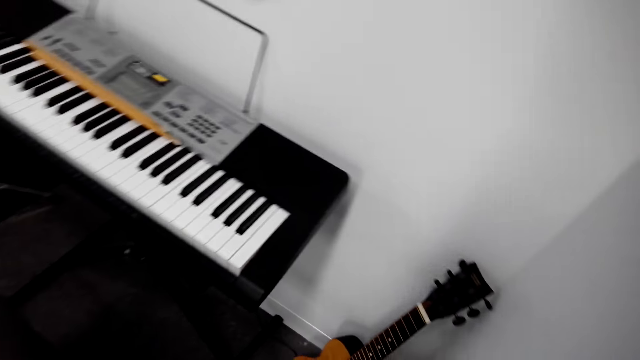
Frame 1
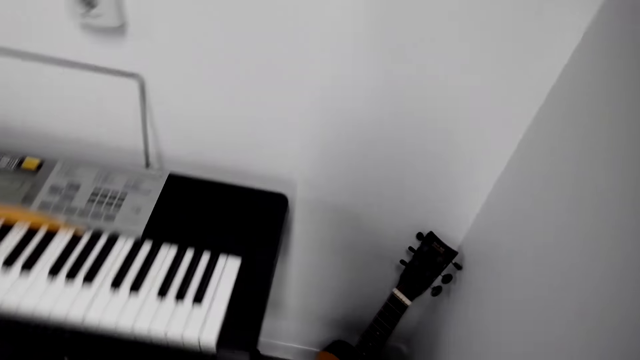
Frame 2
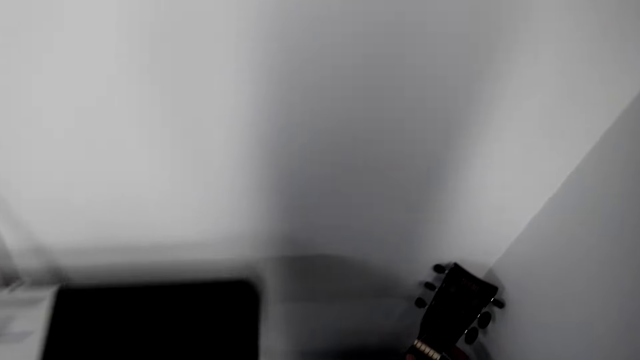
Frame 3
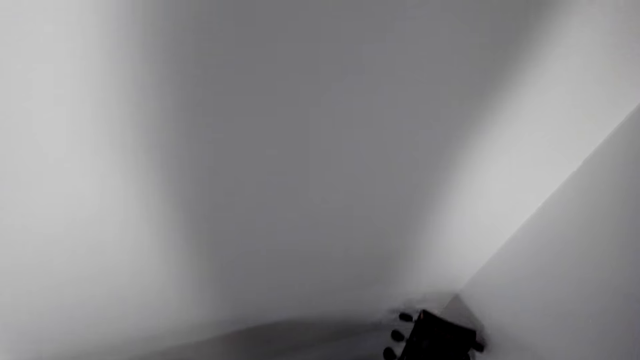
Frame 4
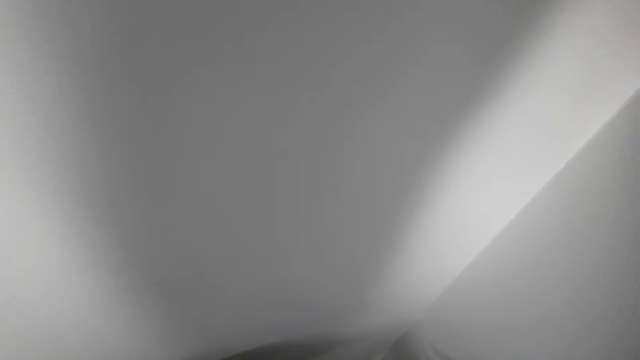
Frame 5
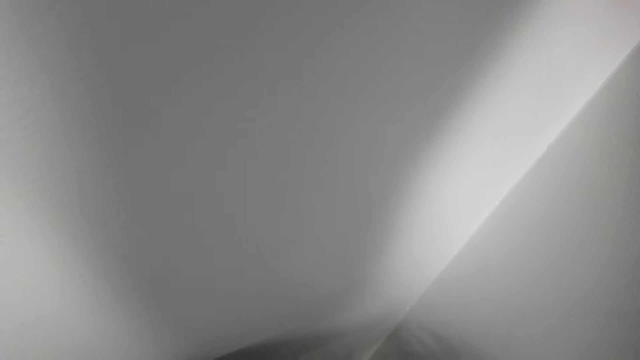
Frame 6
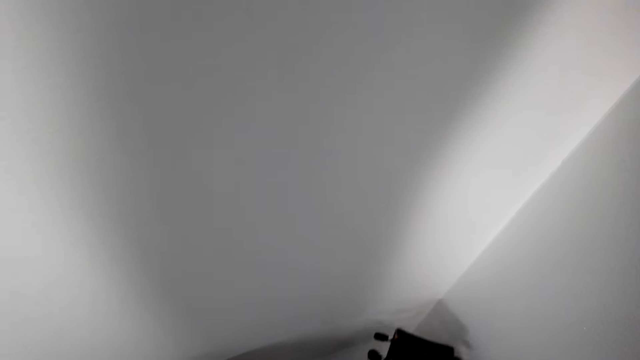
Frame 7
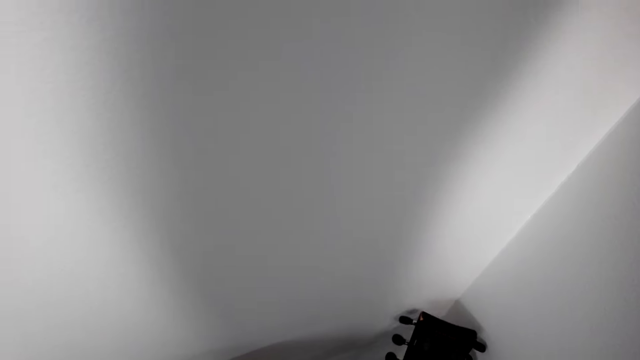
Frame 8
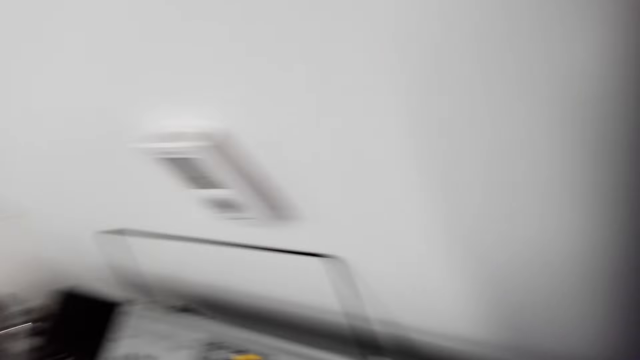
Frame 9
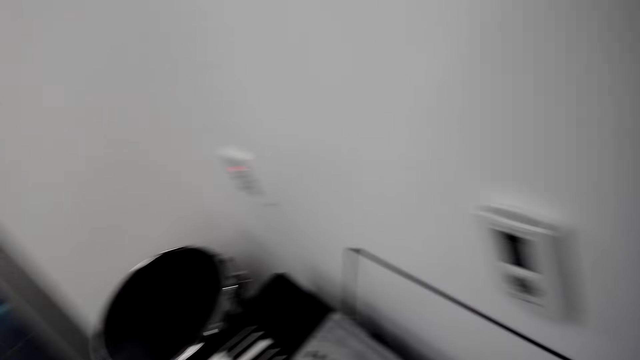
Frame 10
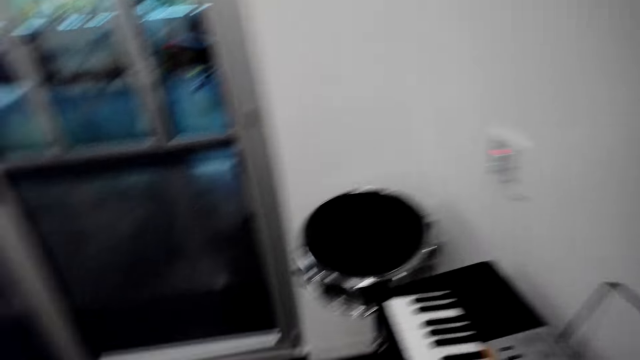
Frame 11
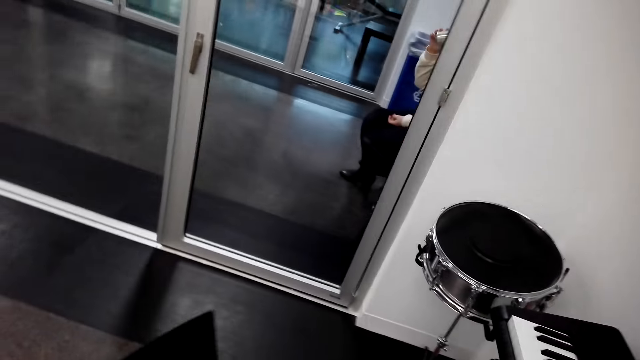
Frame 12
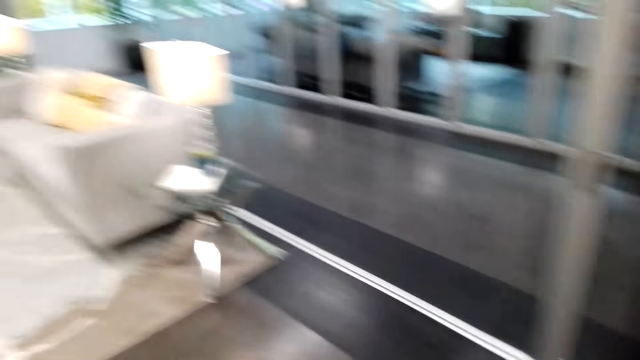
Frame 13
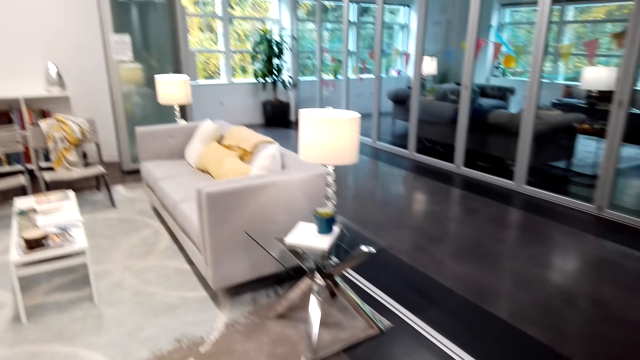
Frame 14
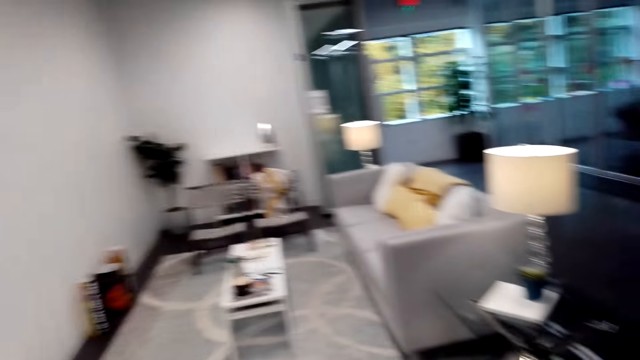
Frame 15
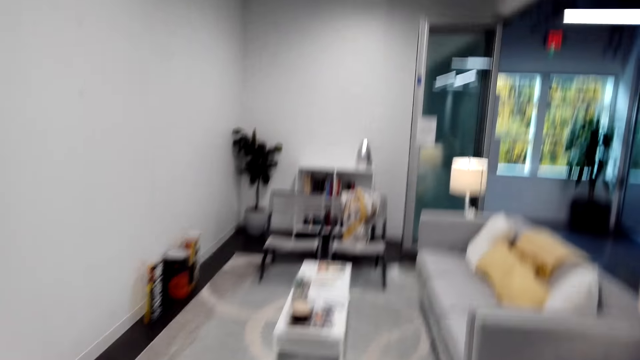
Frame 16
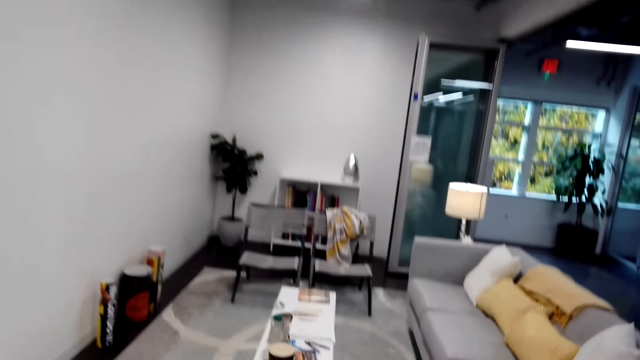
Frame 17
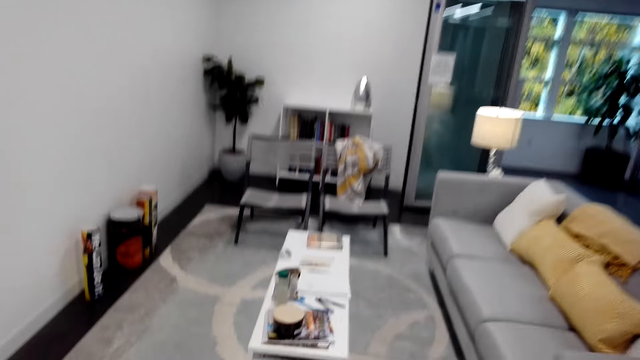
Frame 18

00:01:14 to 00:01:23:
The camera wearer touches a guitar.

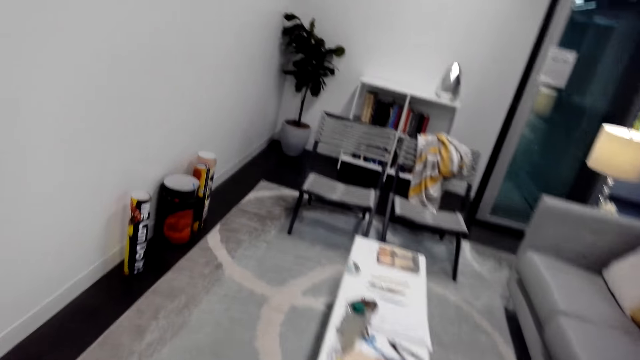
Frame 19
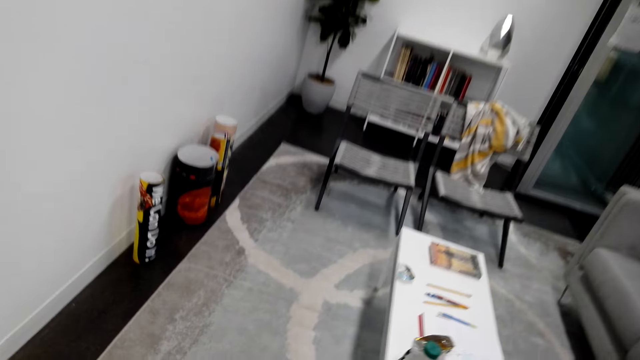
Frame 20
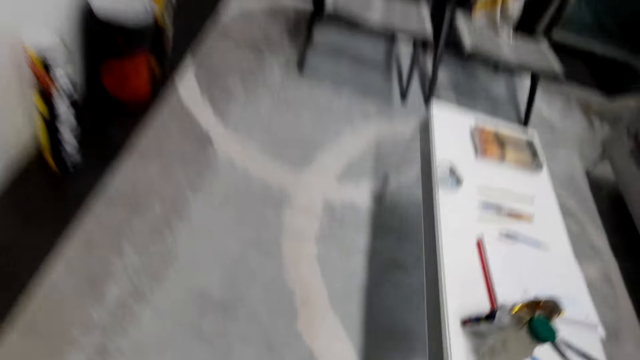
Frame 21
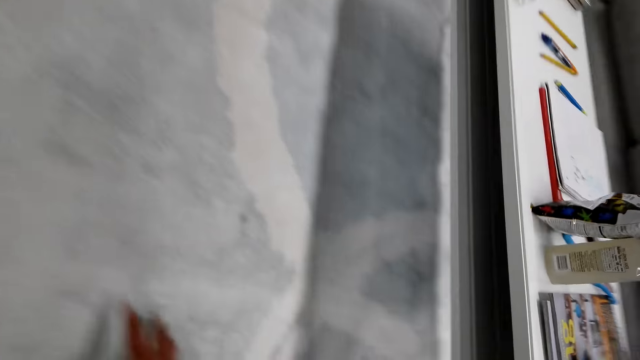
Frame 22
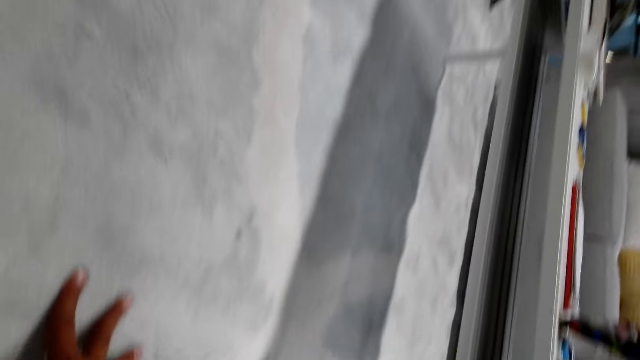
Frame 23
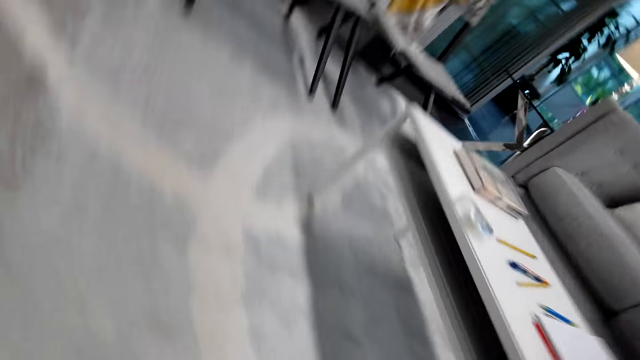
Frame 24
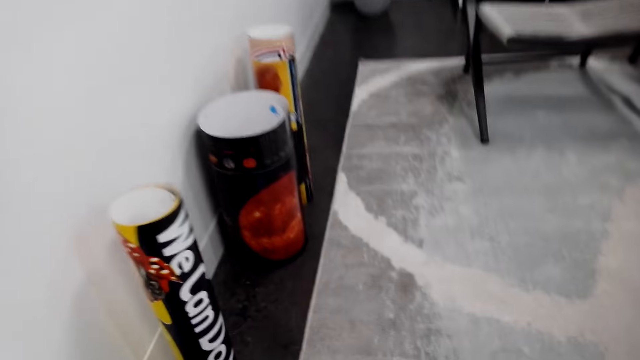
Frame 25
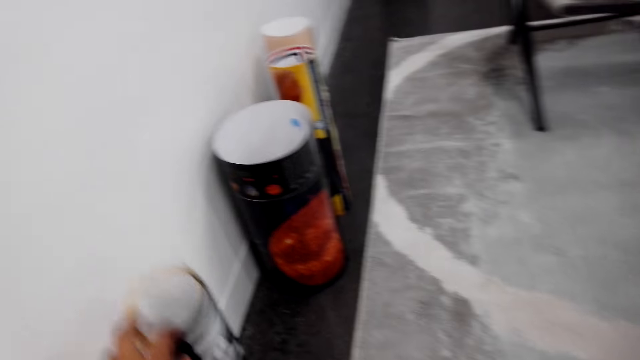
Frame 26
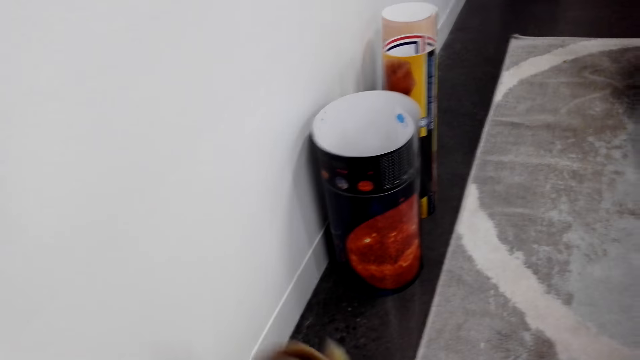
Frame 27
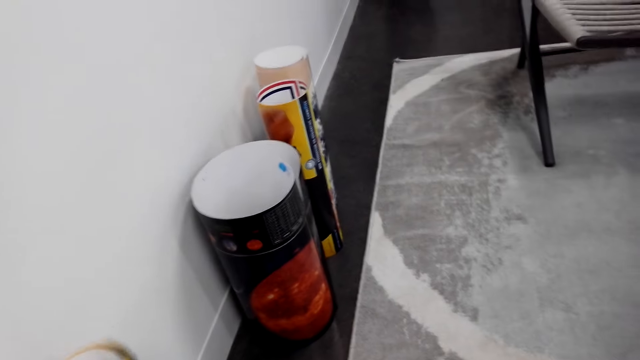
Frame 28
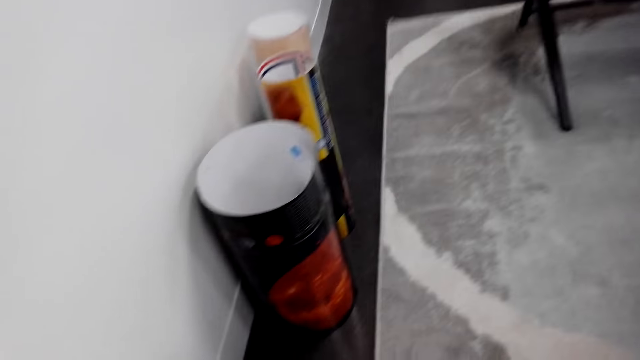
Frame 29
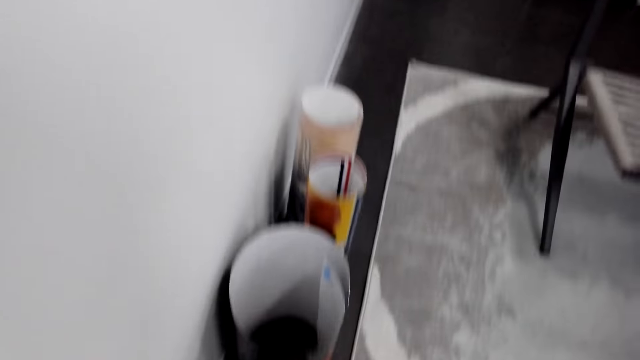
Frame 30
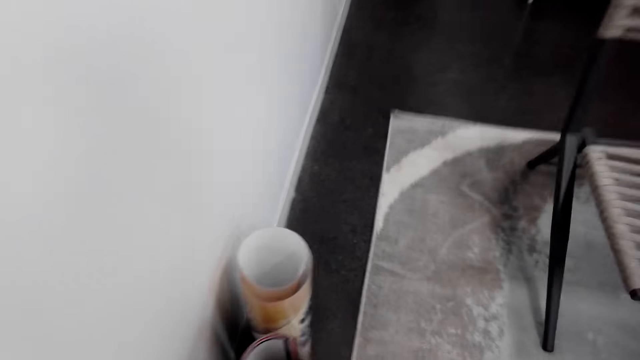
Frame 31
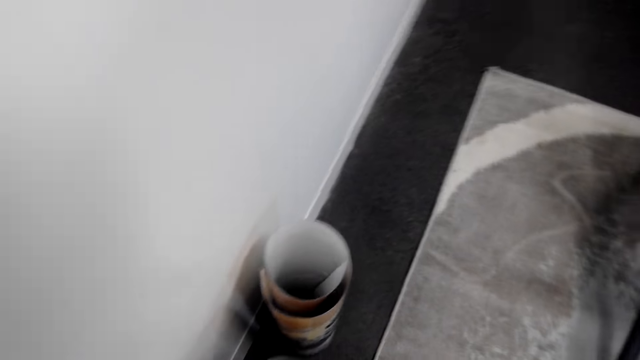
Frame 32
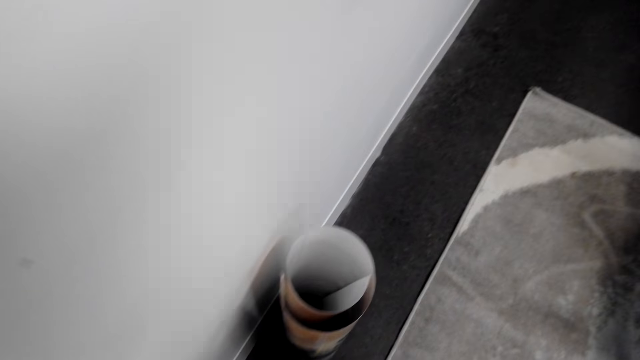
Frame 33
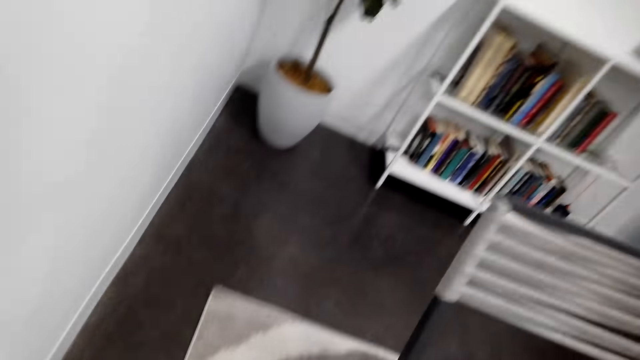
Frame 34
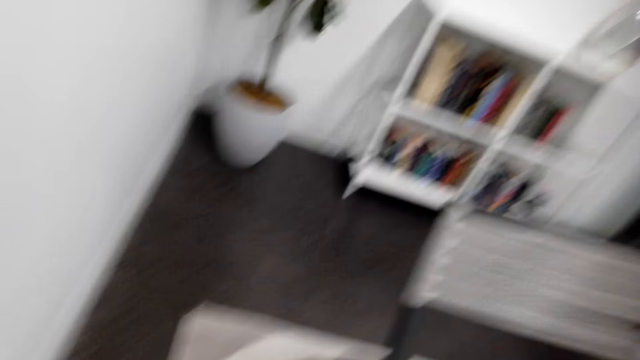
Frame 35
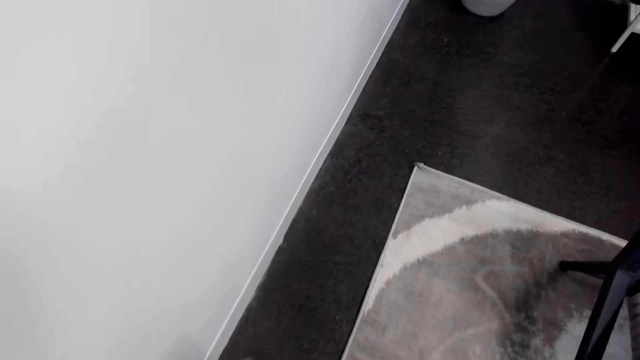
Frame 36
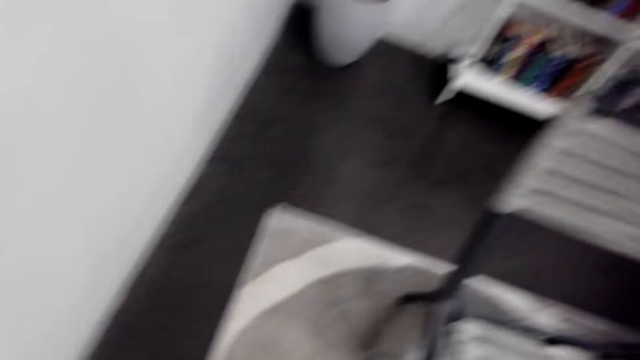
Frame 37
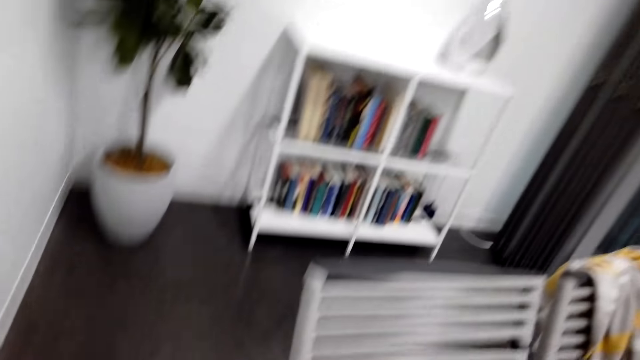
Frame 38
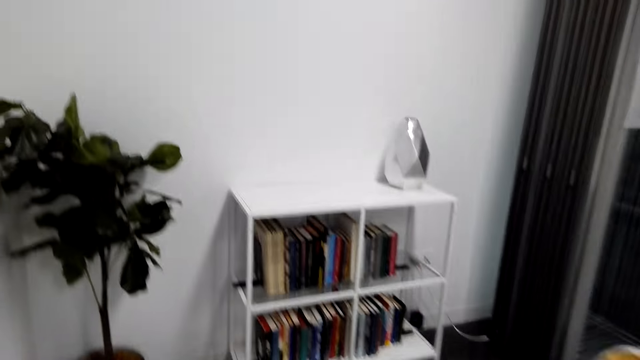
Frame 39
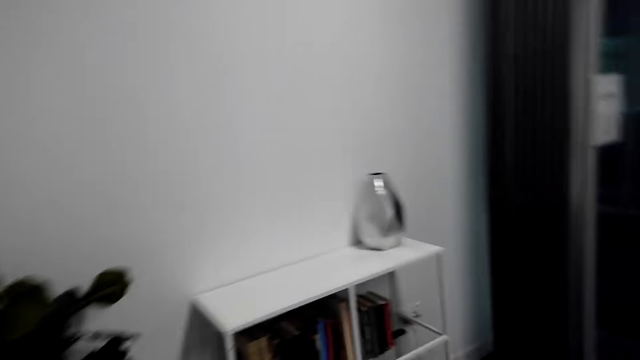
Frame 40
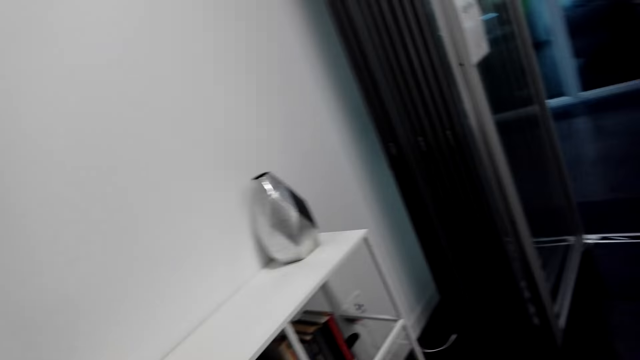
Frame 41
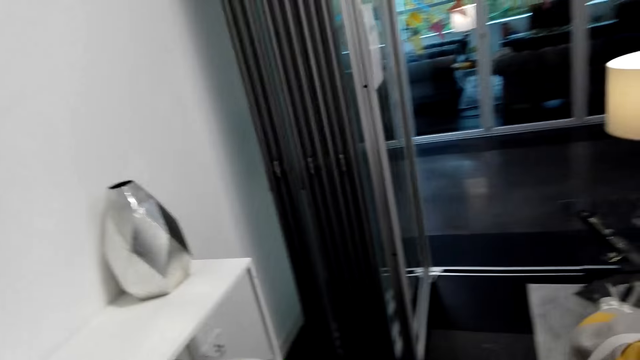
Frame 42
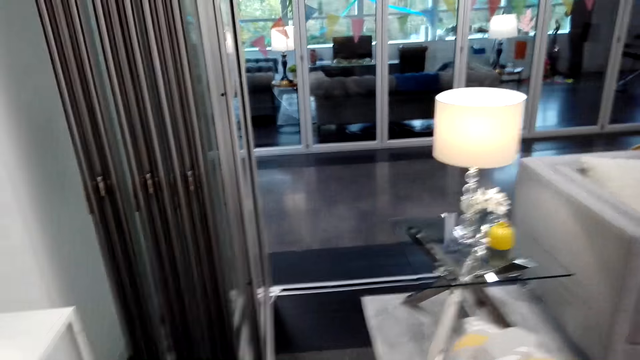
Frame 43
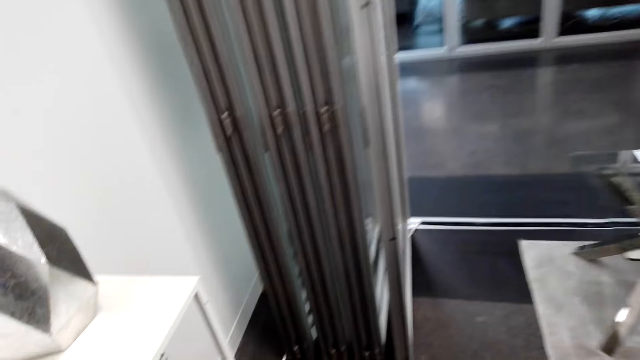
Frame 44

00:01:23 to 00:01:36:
The camera wearer touches the carpet. They touch rolled paper. They pick up a can. They walk around.
